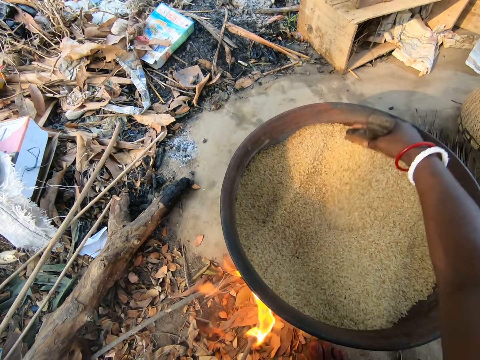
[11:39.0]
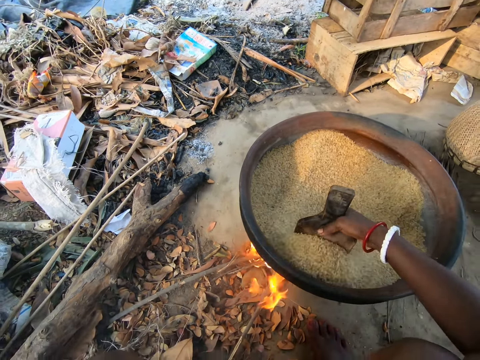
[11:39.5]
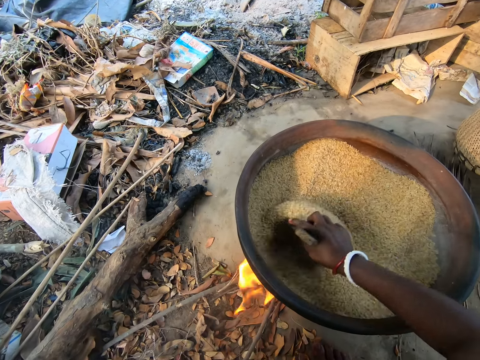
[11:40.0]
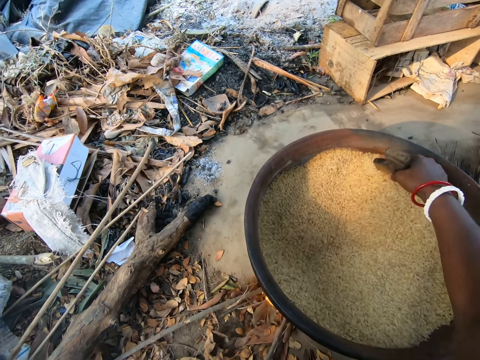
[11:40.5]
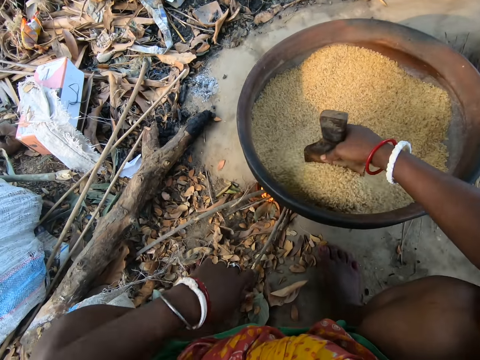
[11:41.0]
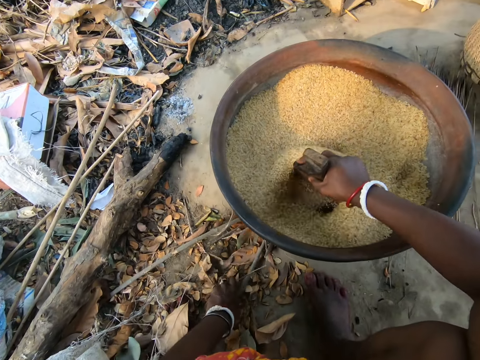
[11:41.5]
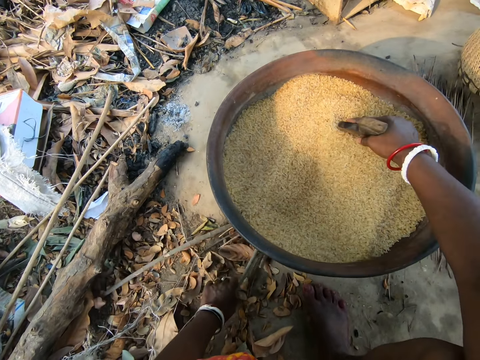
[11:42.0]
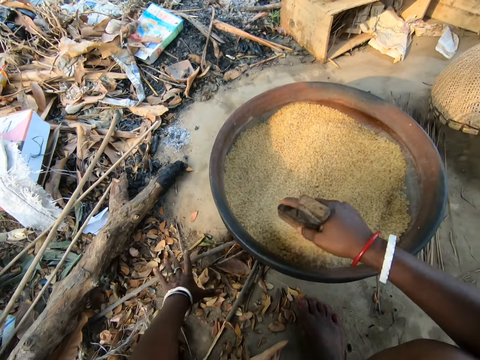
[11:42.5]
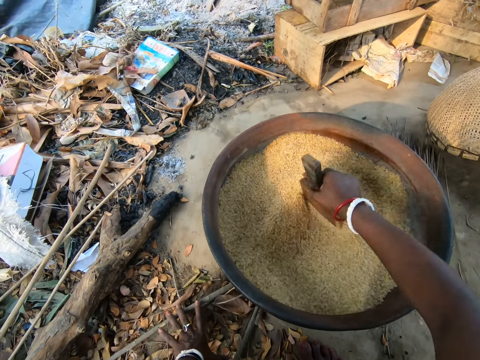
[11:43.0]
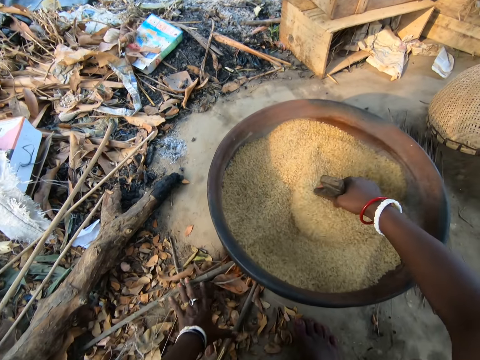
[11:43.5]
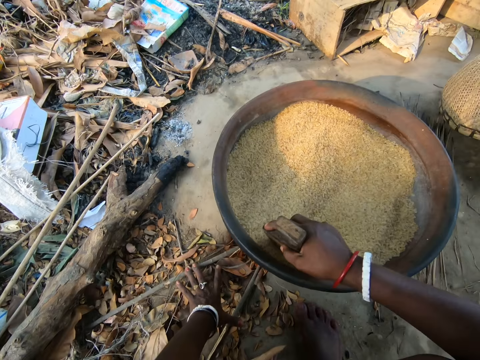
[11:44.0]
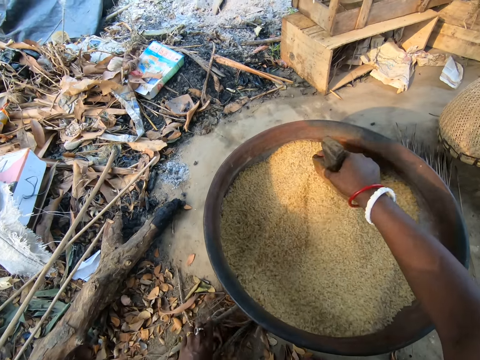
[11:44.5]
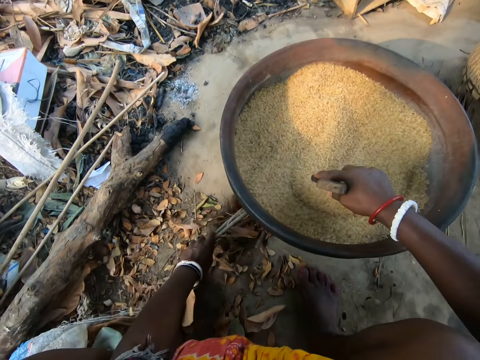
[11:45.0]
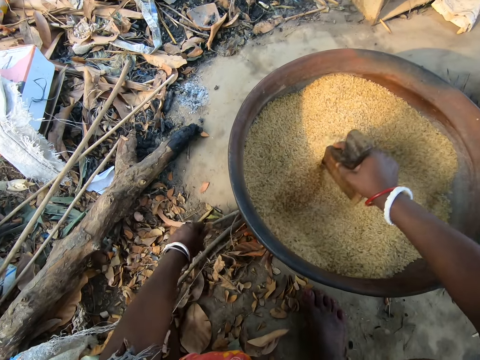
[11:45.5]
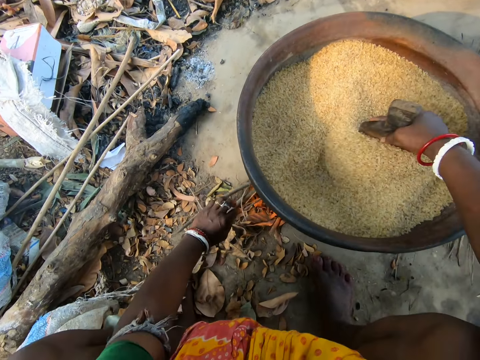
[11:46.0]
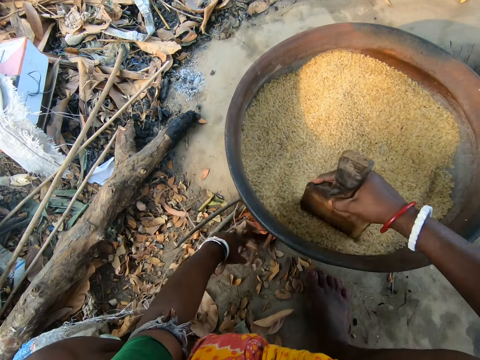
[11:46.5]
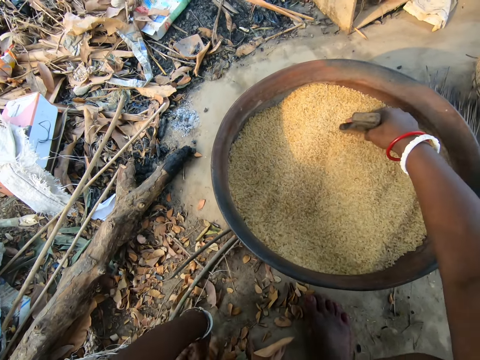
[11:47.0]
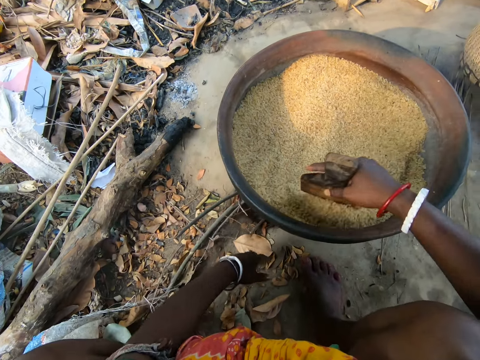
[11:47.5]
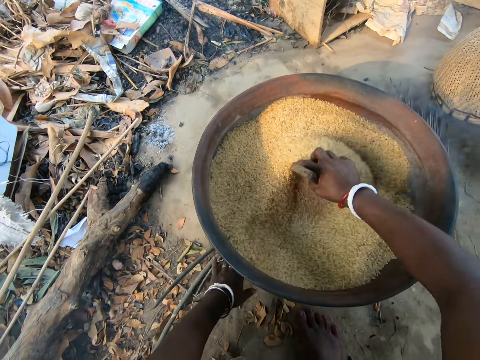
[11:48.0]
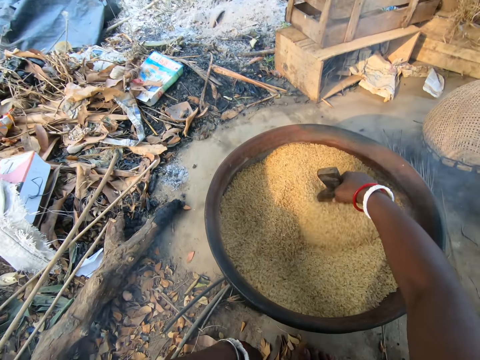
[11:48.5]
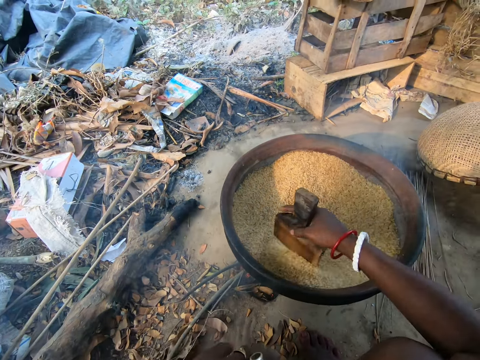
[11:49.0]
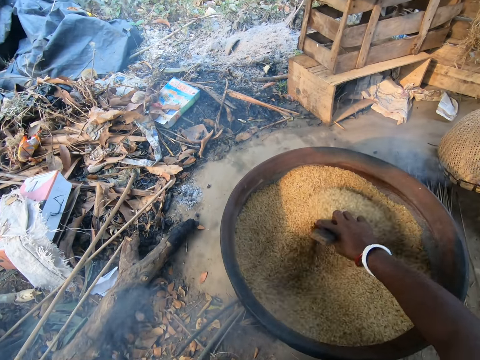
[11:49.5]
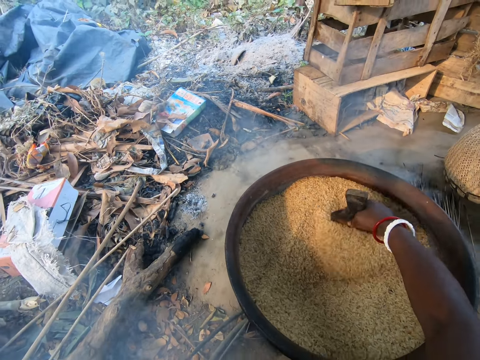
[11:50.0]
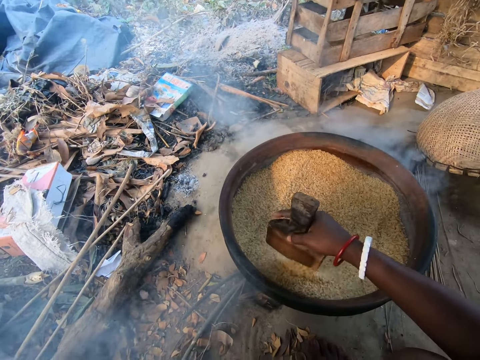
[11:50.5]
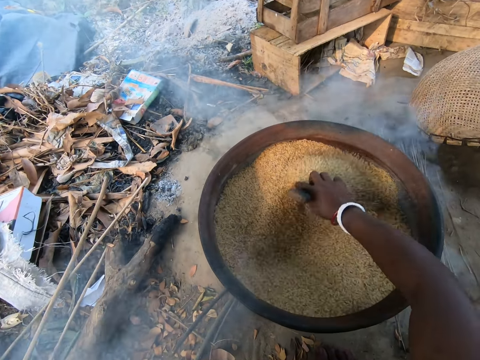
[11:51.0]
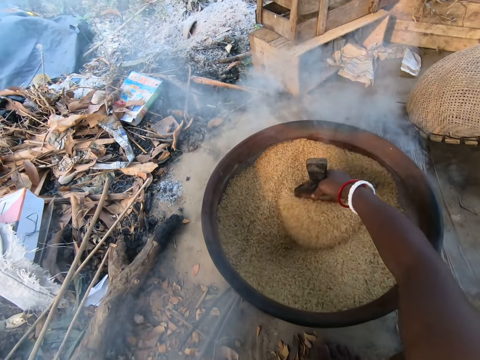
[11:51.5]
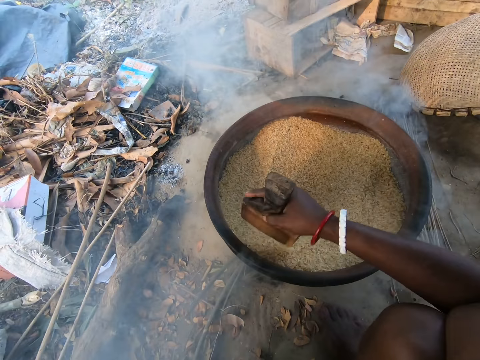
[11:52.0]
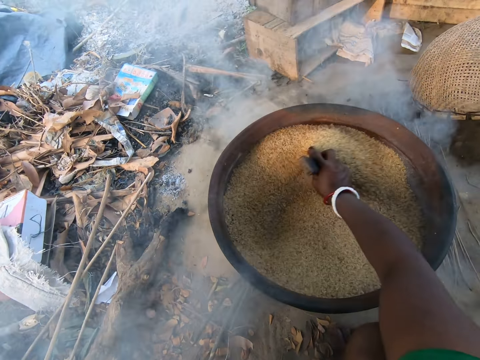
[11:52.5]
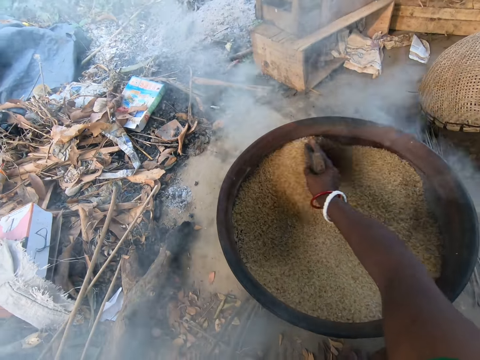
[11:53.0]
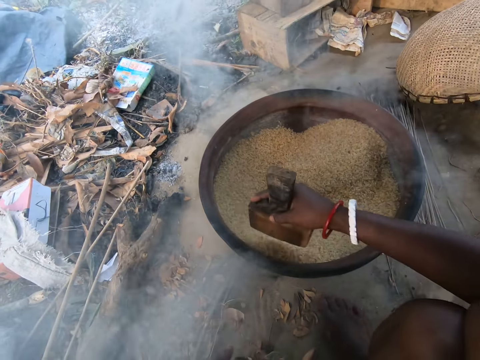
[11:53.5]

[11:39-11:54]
The camera wearer pushes dry leaves or firewood into the fire with her left hand. She stirs the grains with the wooden scoop.

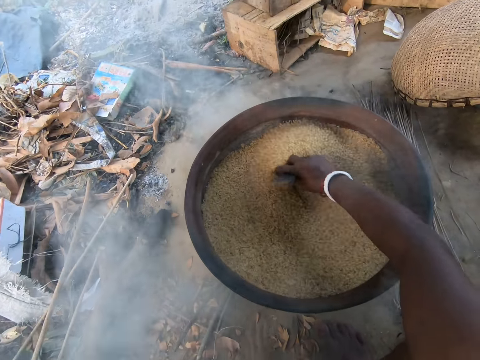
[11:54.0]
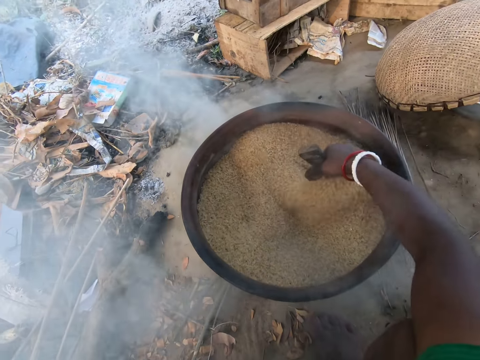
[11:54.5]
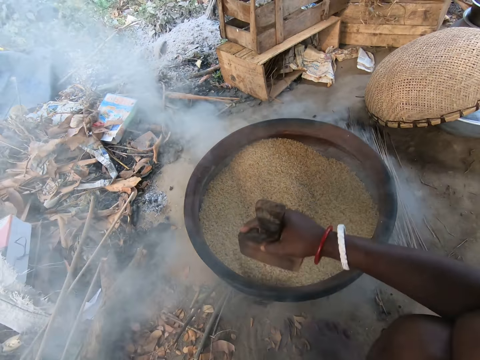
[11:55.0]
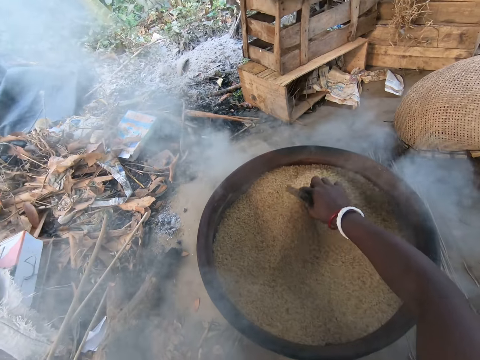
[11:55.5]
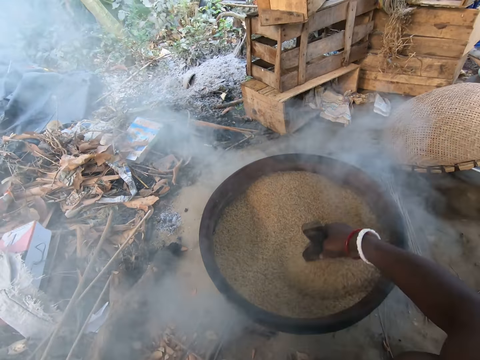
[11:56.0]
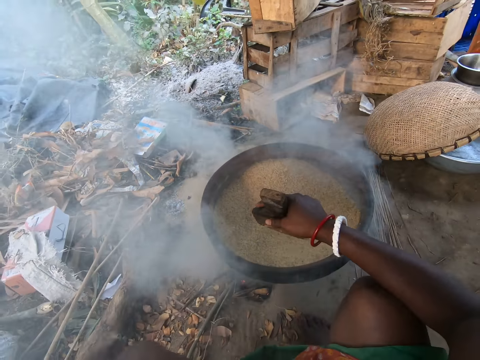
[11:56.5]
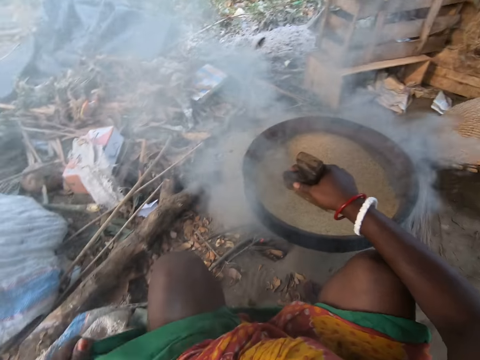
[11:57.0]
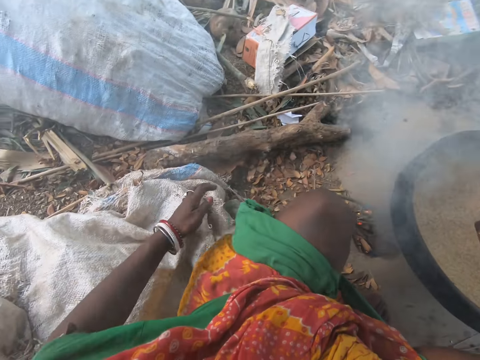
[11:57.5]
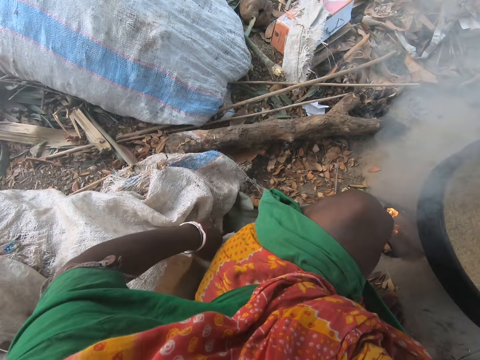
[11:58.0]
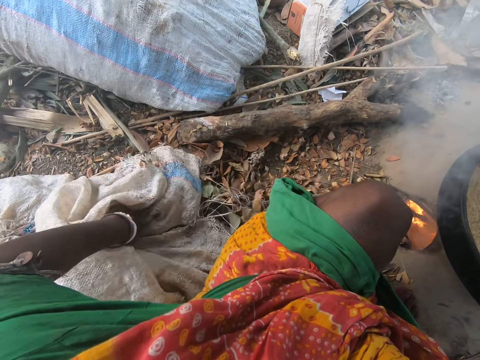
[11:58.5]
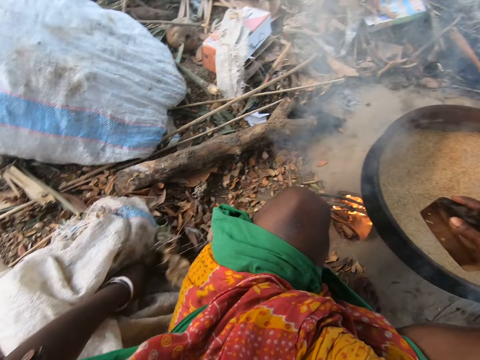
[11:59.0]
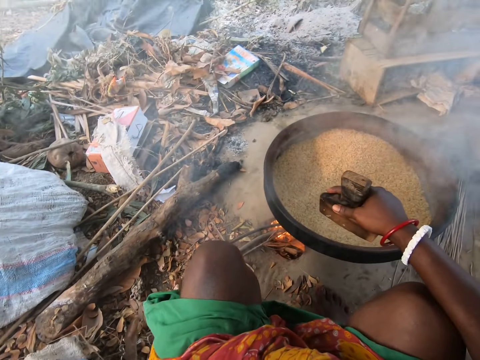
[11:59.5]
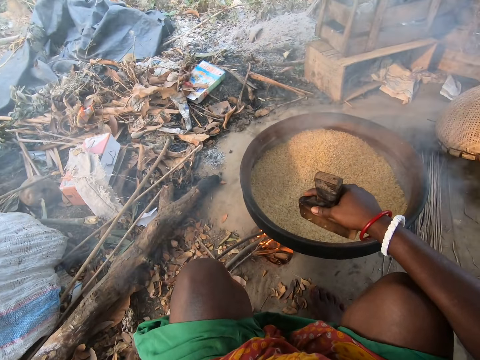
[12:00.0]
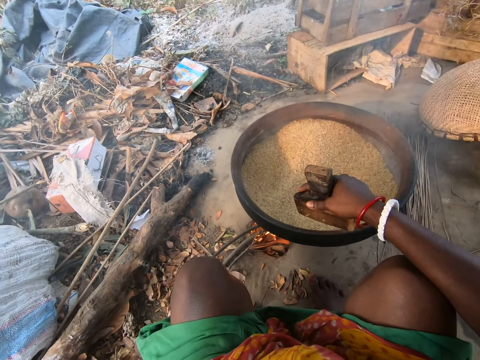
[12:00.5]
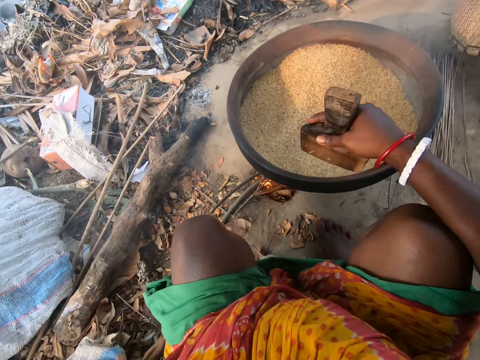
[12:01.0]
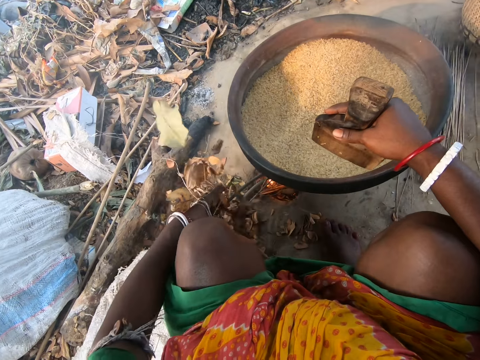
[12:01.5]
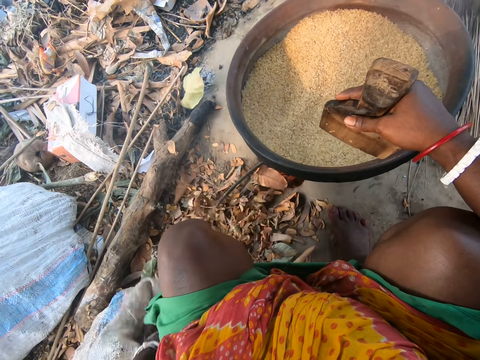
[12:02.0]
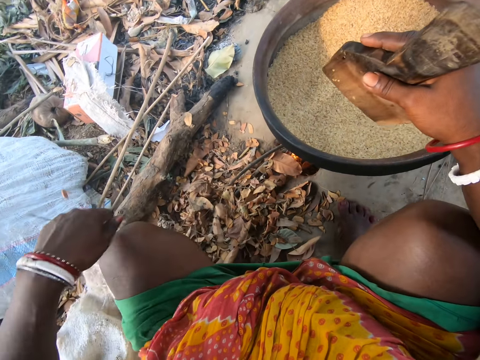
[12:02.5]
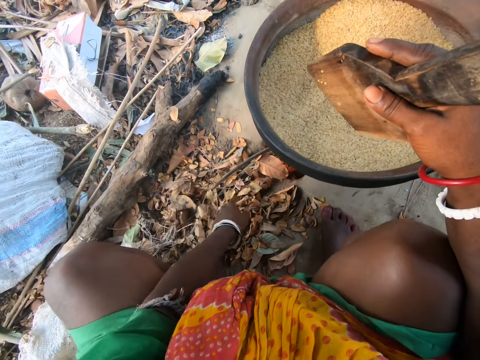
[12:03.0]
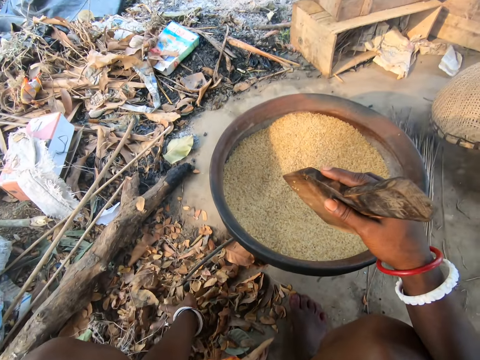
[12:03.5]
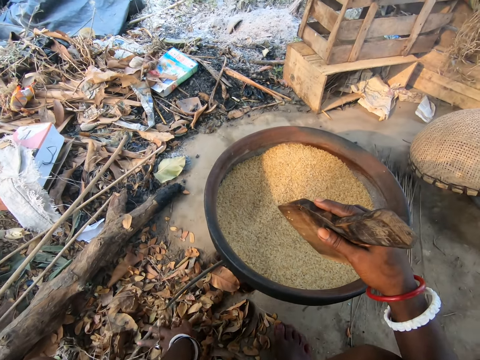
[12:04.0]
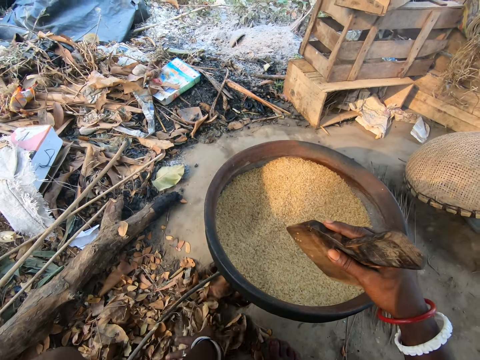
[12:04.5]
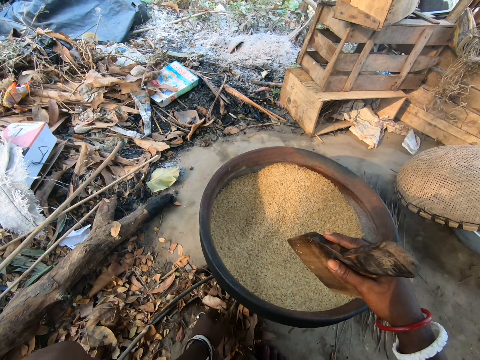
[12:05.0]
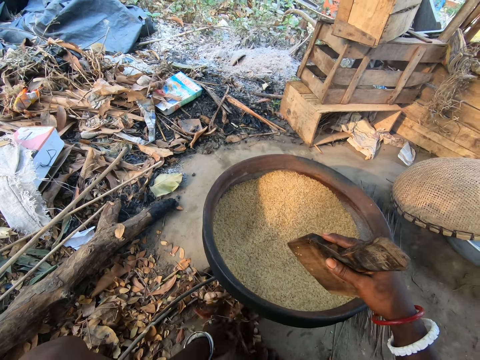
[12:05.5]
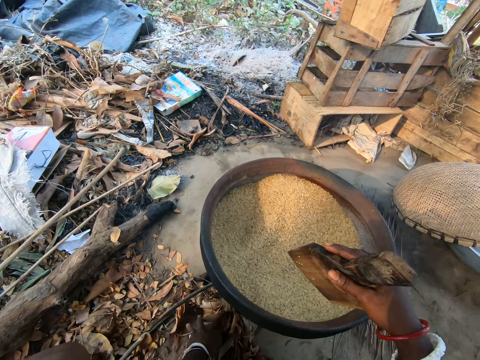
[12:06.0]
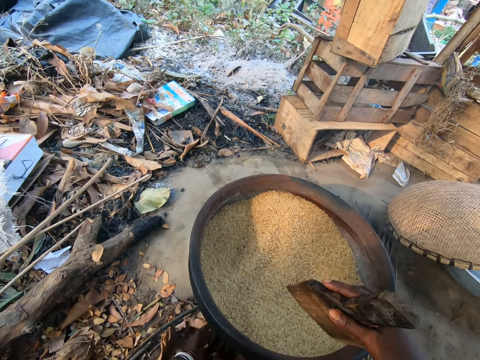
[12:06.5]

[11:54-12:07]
The camera wearer touches her cloth with her hand. She takes dry leaves from a sack of dry leaves on the ground with her left hand. She throws the dry leaves in her left hand into the fire. She drops the dried leaves on the ground. She pushes the leaves onto the fire with her hand.
